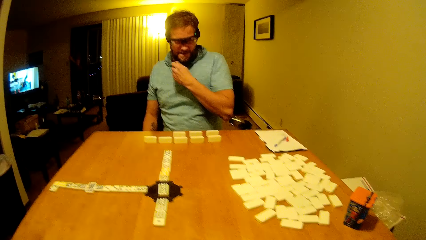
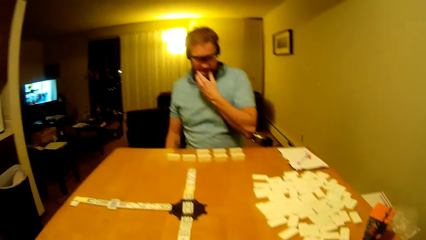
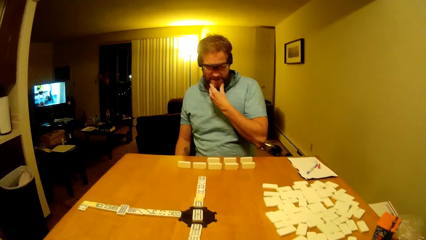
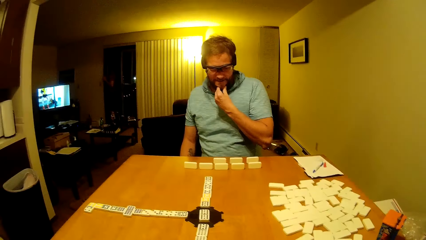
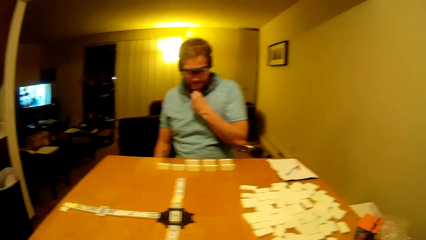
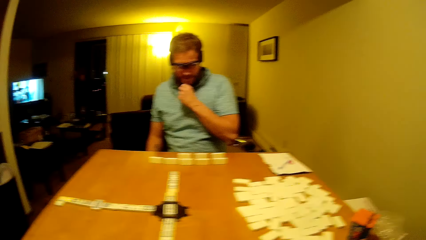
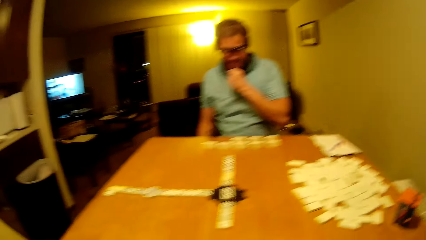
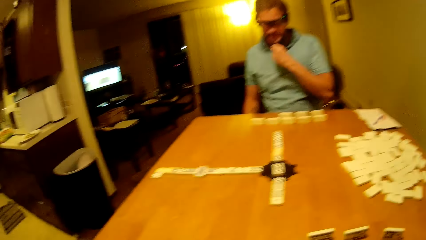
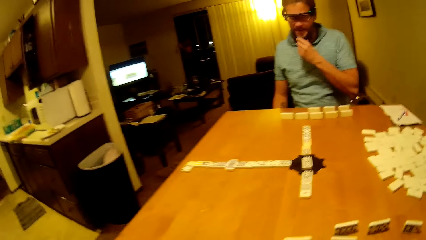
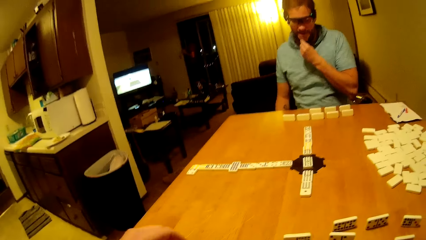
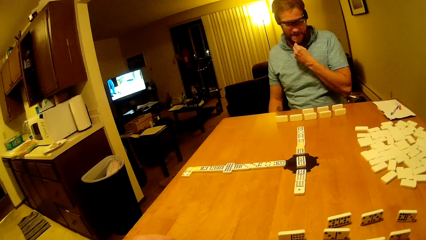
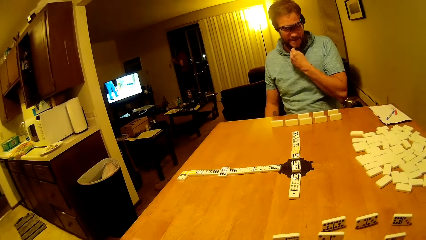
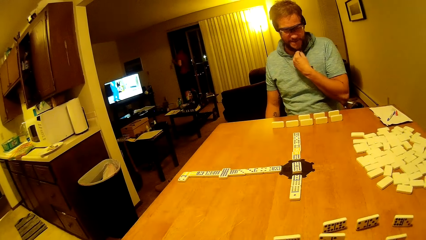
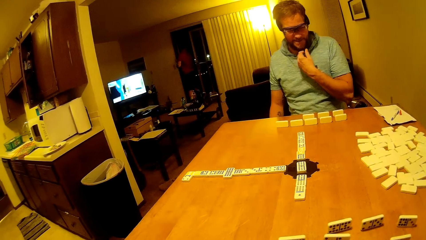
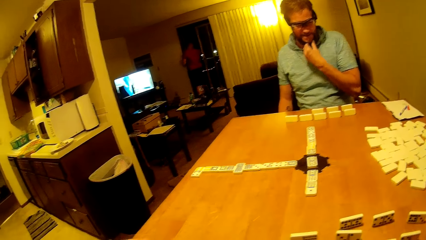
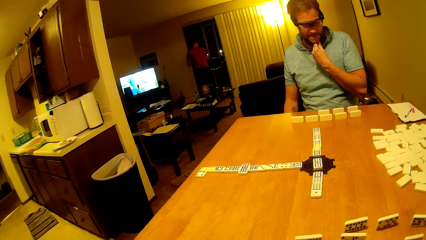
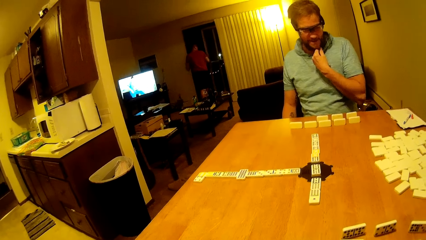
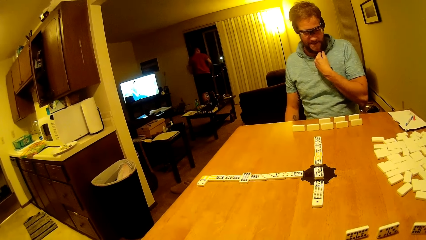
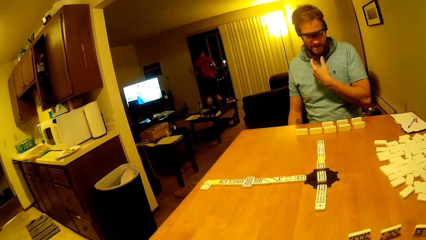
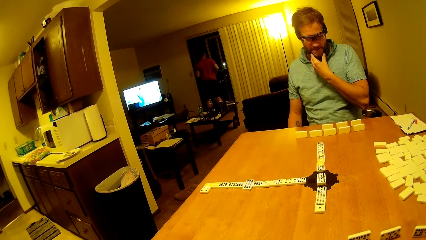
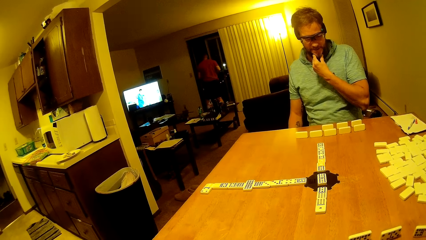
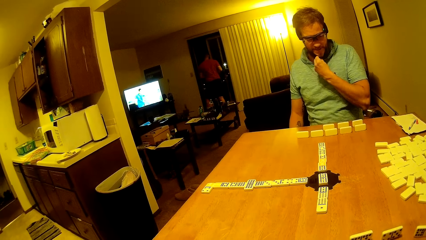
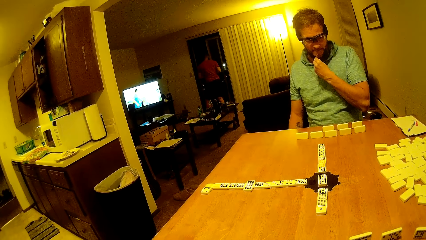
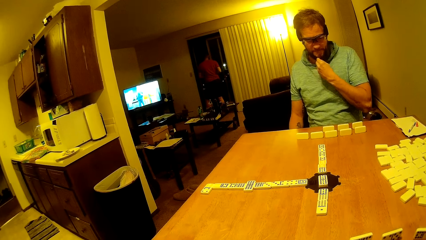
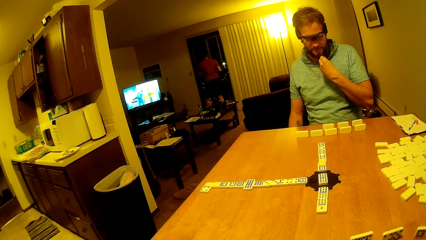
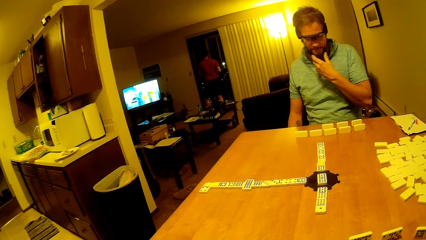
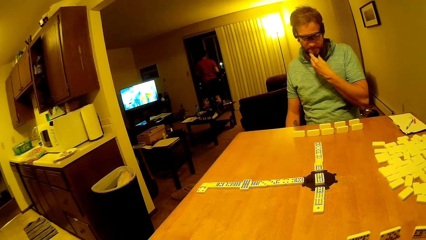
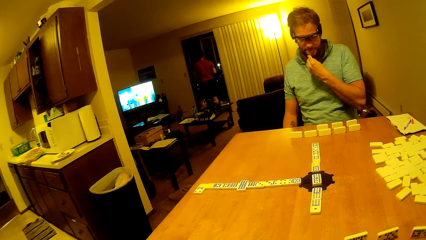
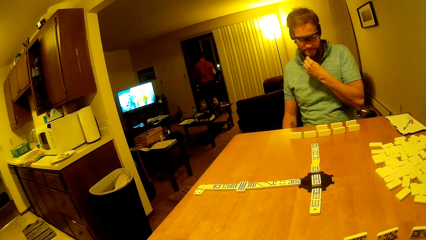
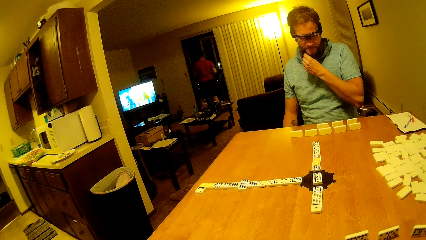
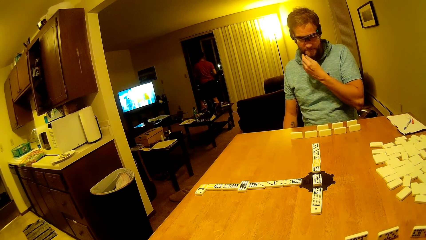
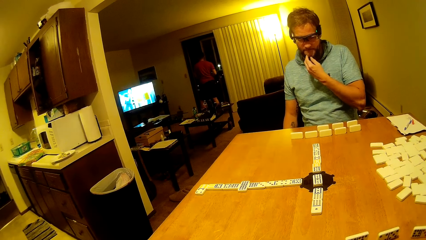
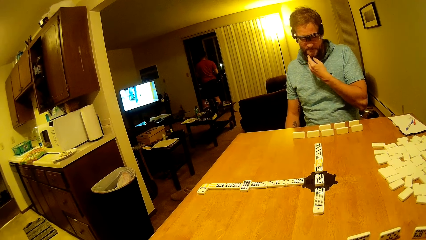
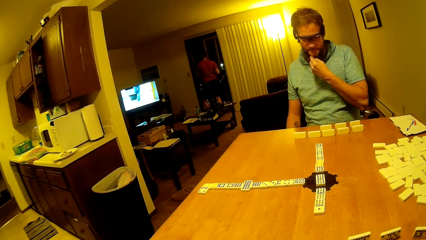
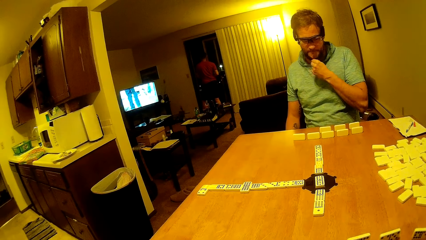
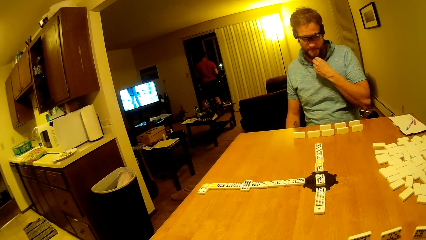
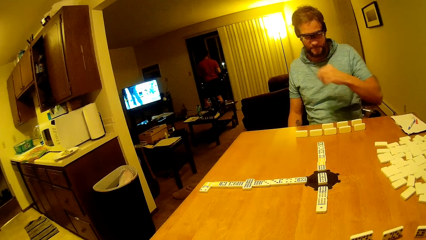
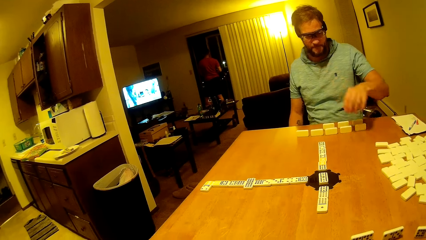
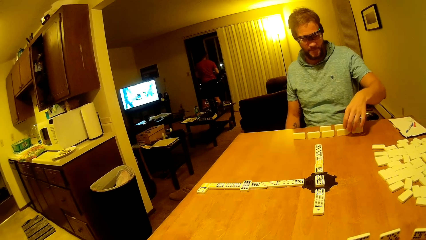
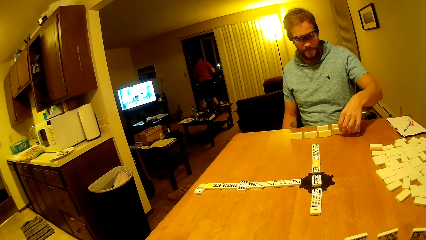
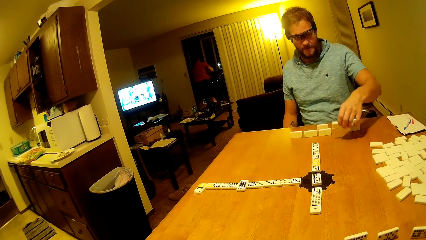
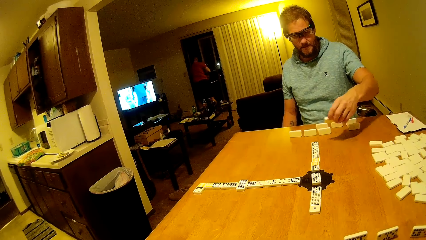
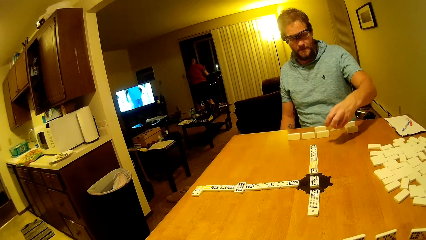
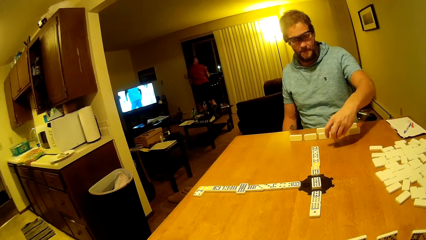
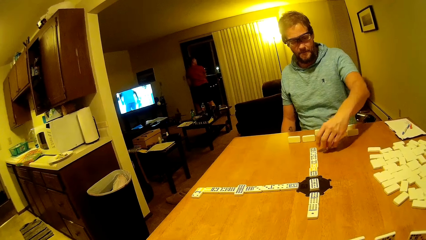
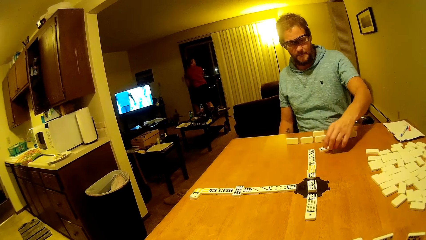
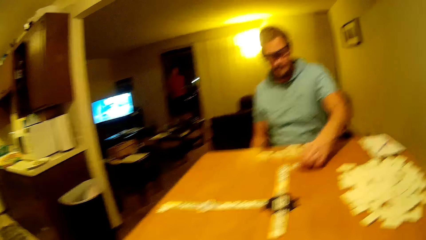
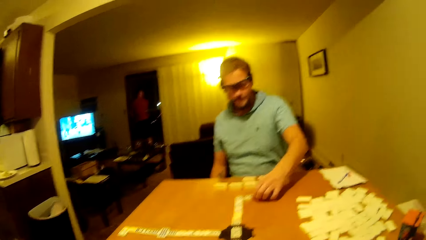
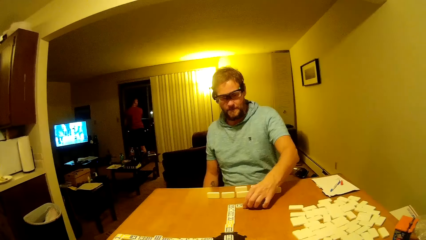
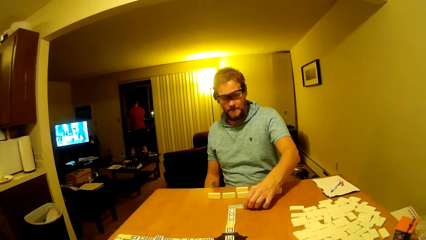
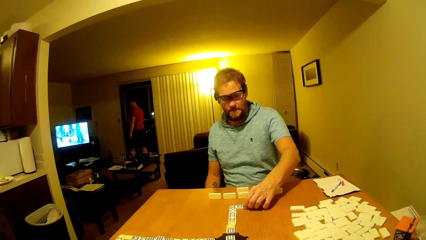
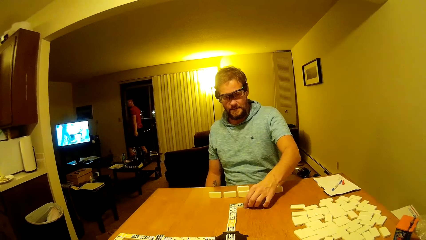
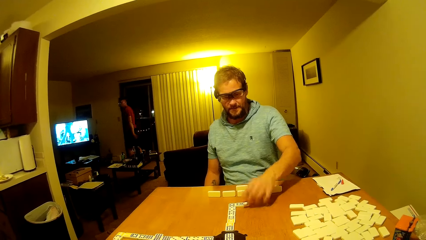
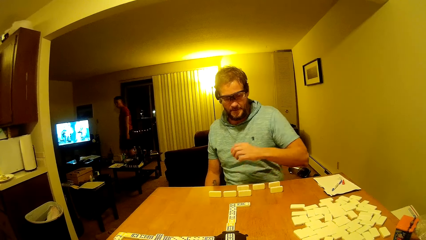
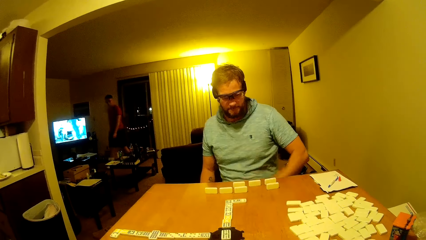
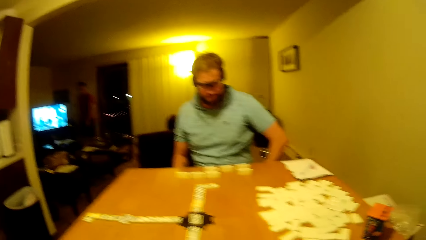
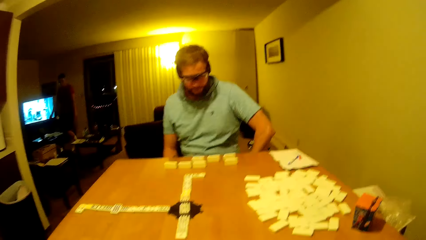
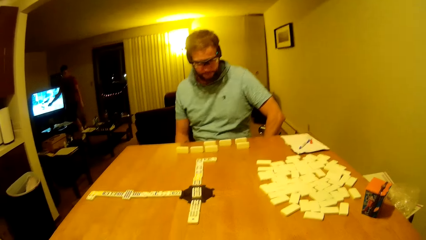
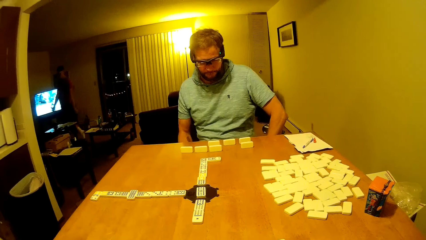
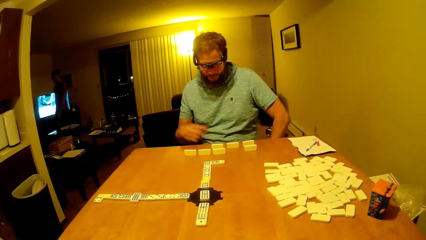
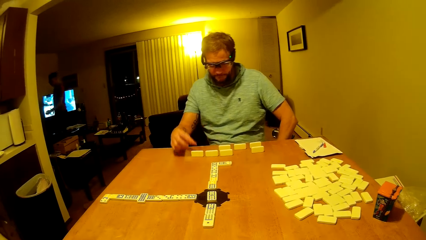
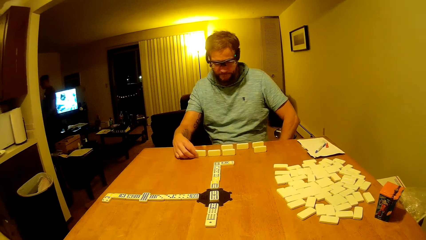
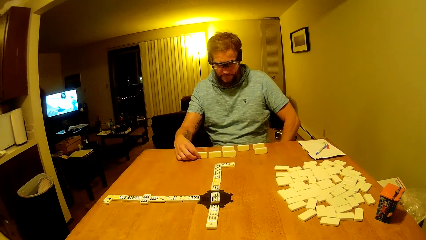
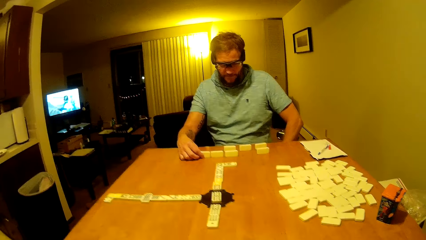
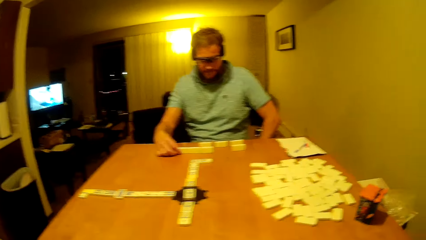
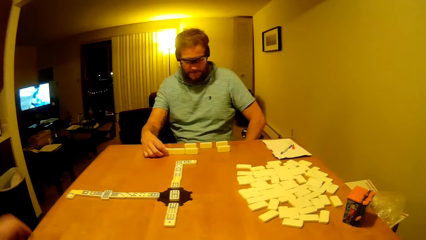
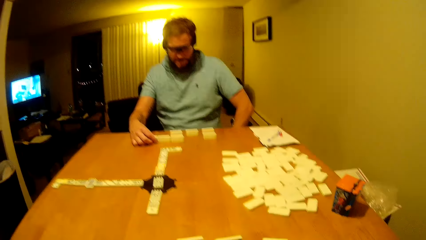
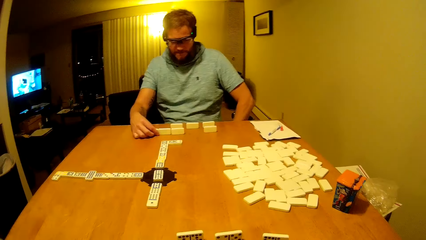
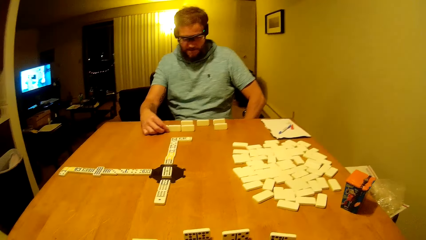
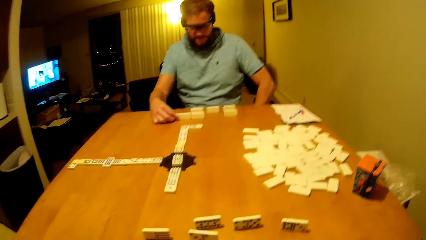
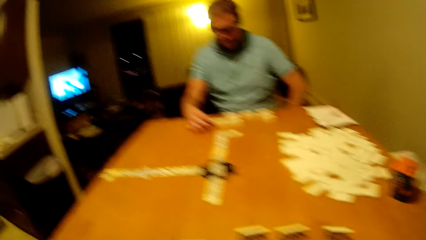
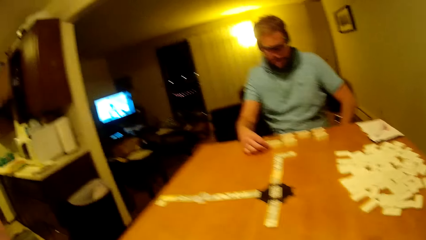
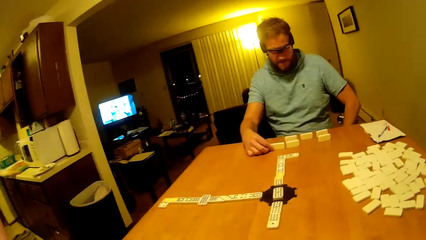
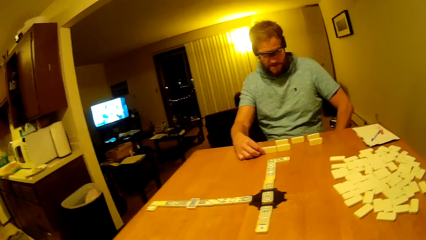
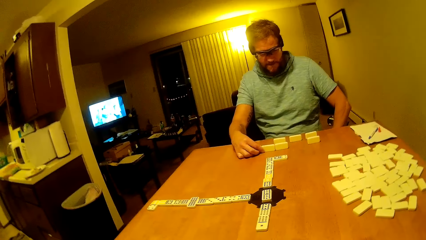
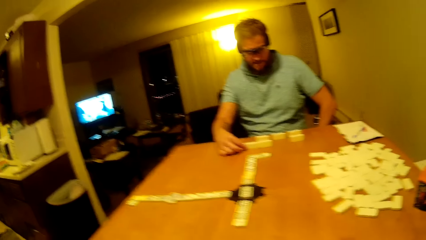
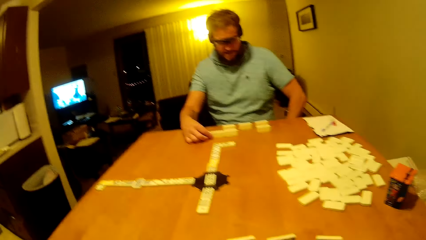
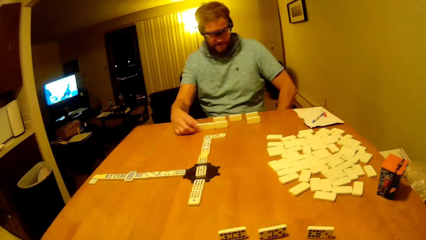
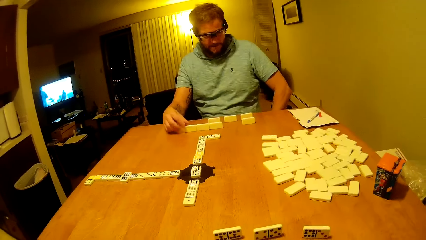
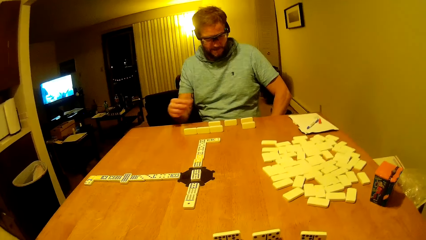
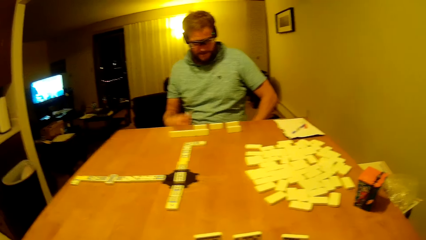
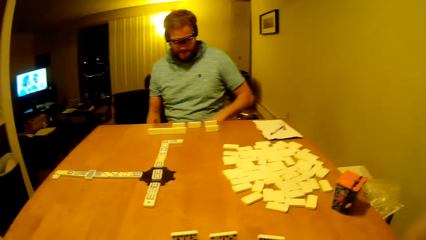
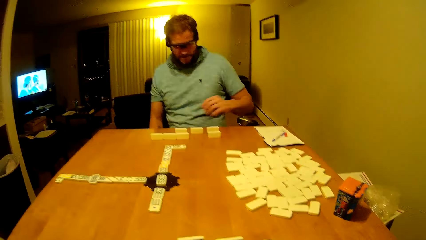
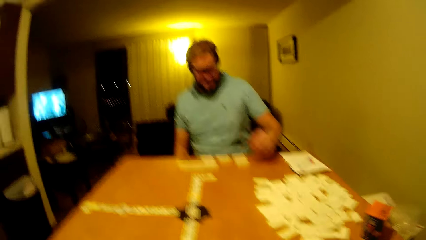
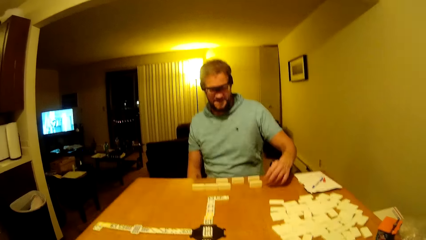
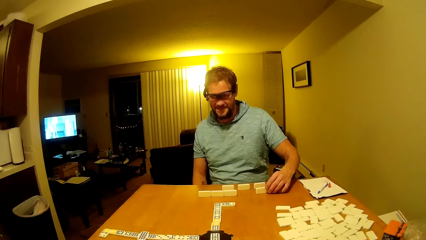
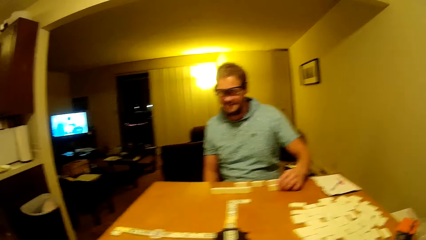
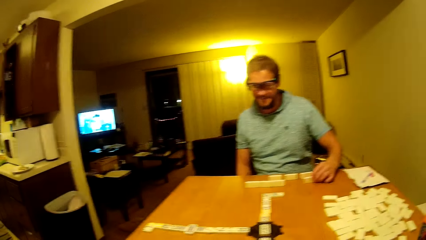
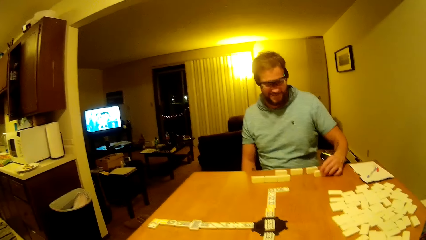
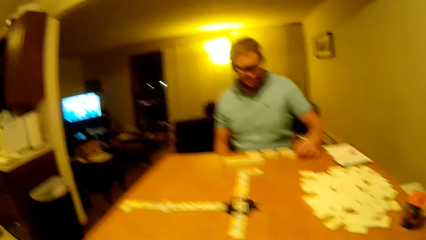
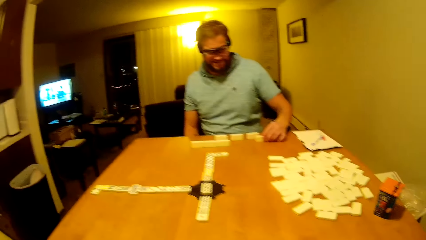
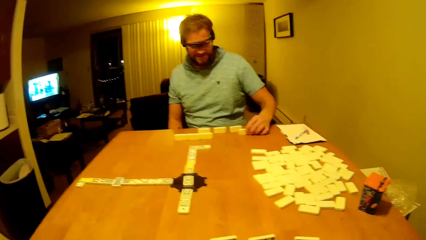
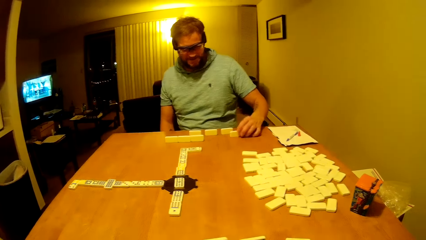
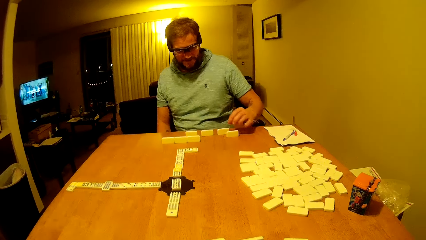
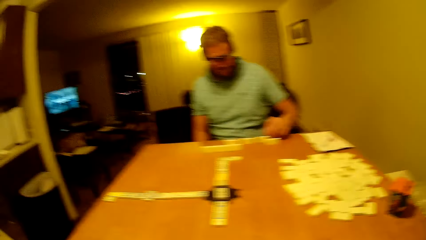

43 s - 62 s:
A man looks on the table. Another man moves in the house. The first man touches his beard. The other man closes the door. The first man picks the pai gow tile and places the pai gow tile on the table. The first man places the dice flat on the table. The other man closes the door and walks in the room. The first man drags the pai gow tile on the table. The camera wearer looks on the table. The man touches the dice and drags the pai gow tile on the table.
